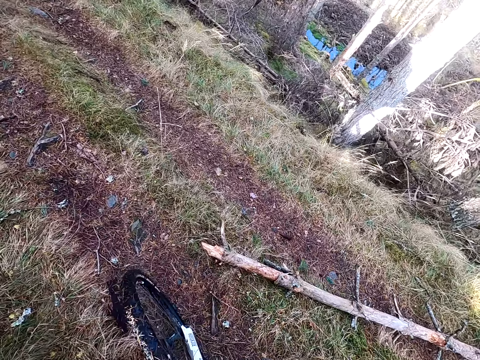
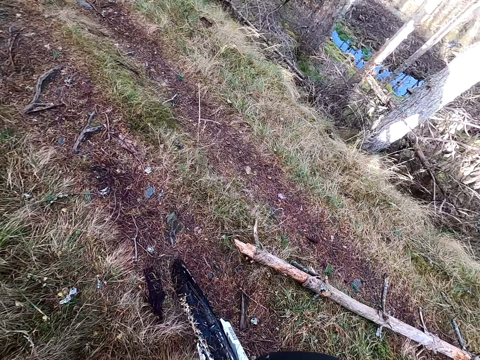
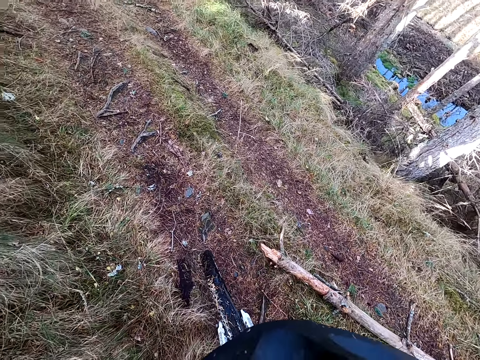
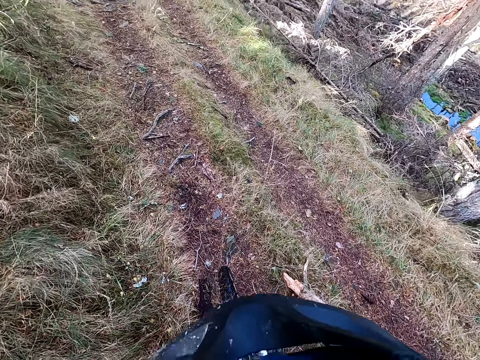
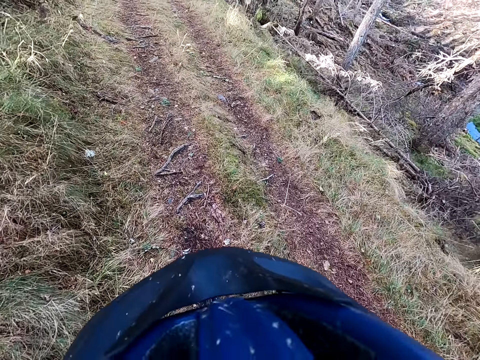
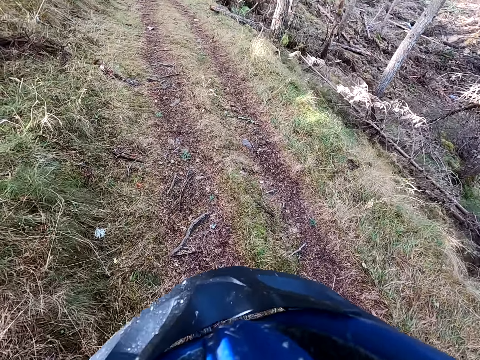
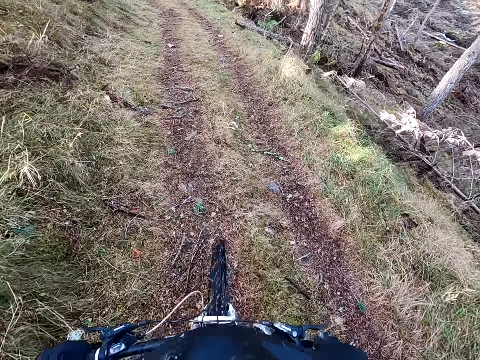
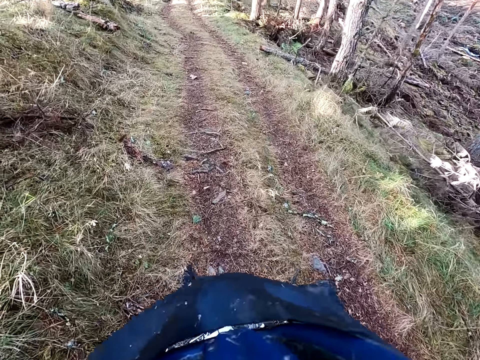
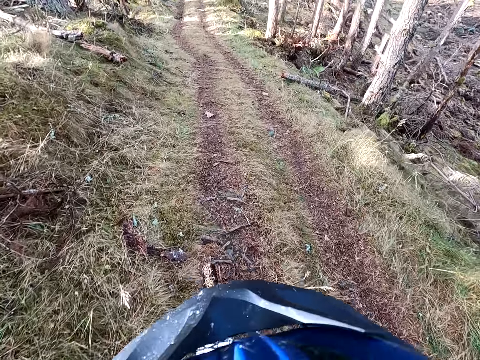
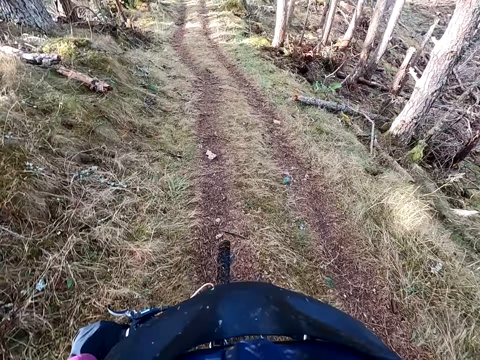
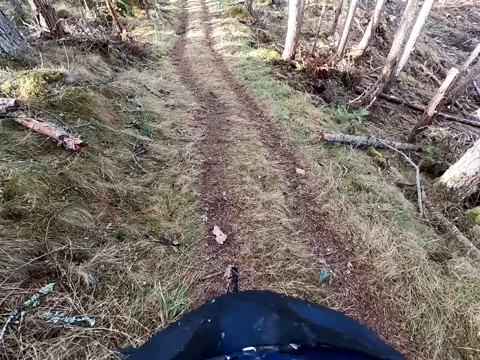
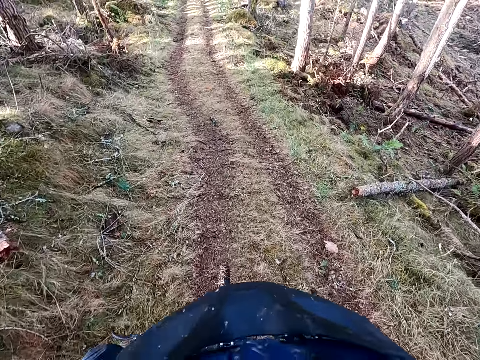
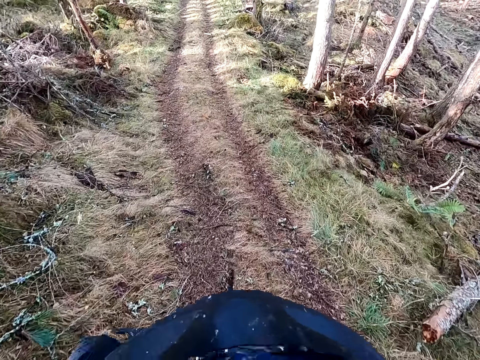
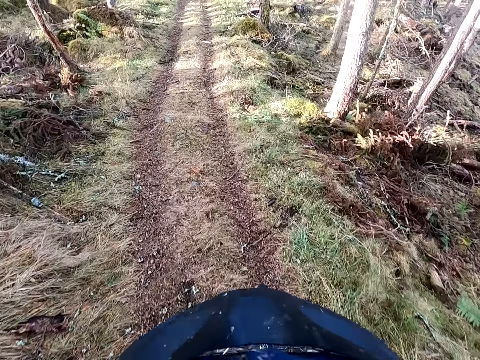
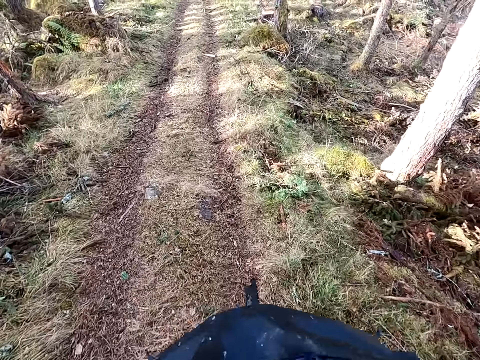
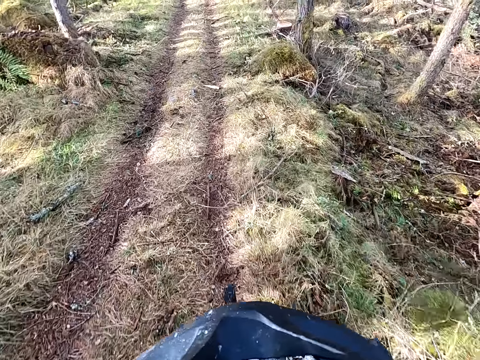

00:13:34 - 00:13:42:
The camera wearer rides the bicycle in the forest on the road.

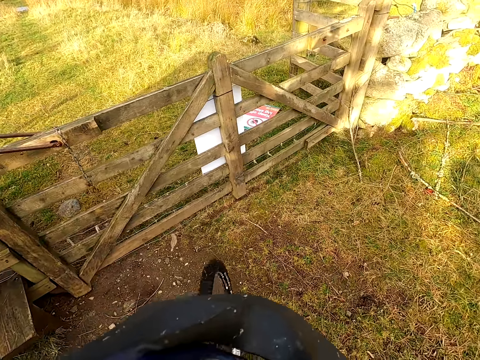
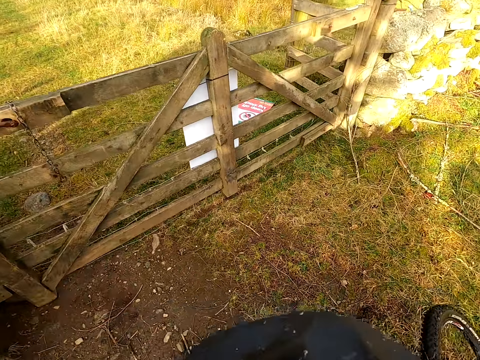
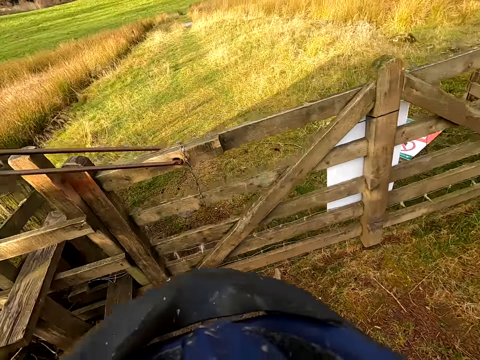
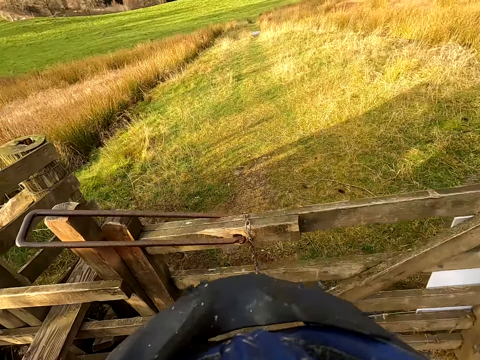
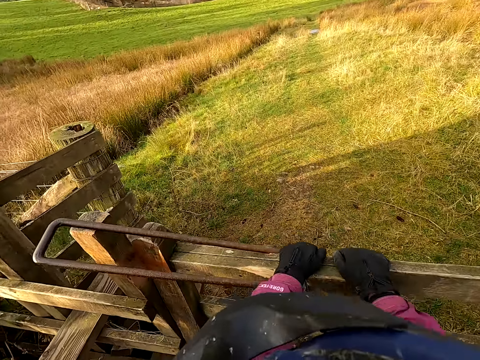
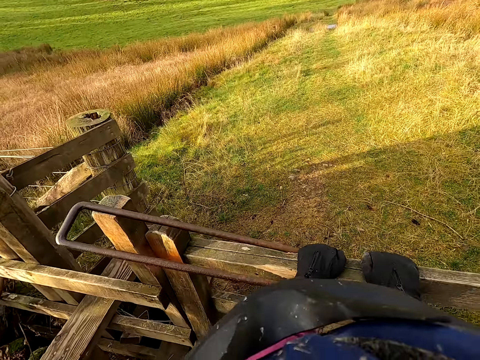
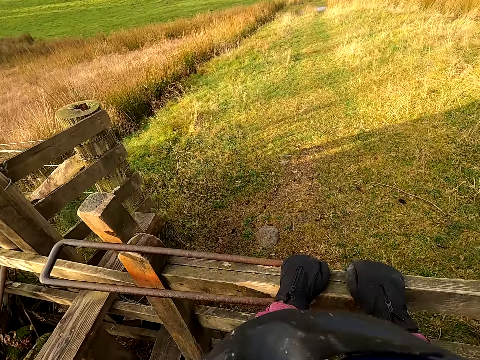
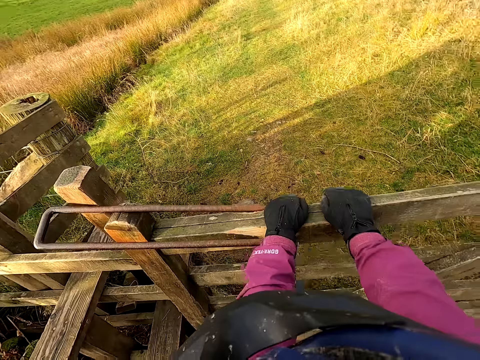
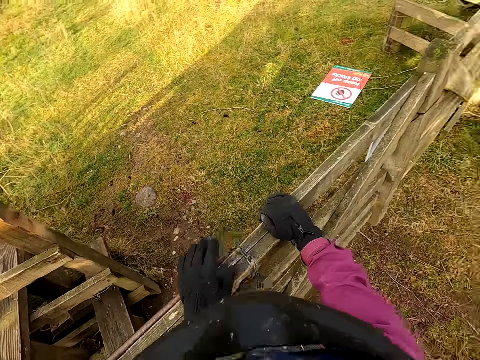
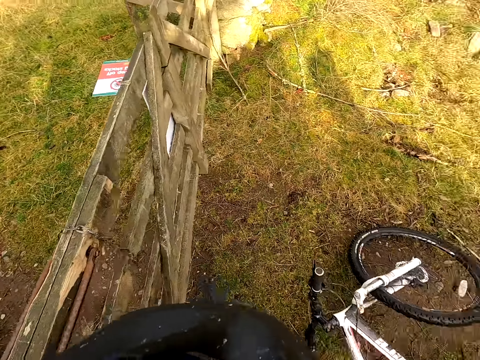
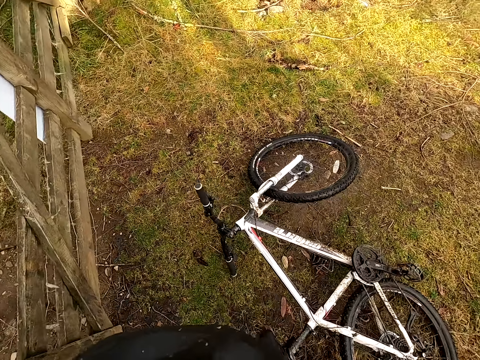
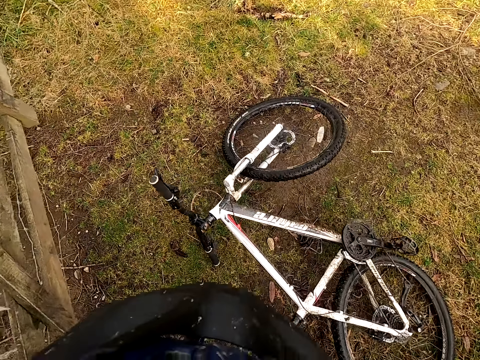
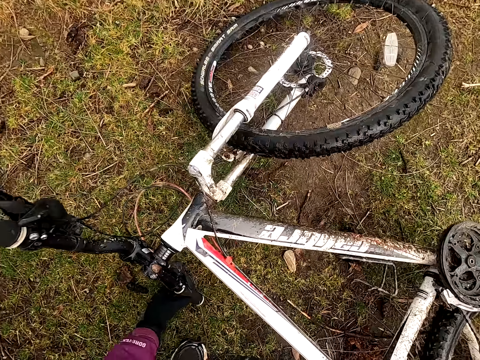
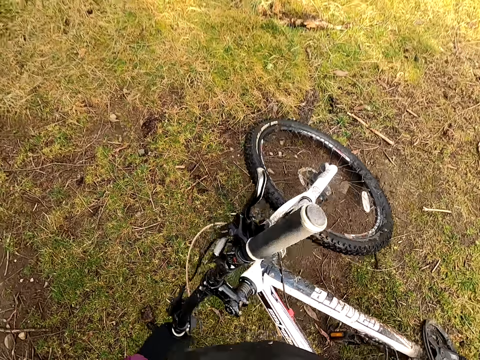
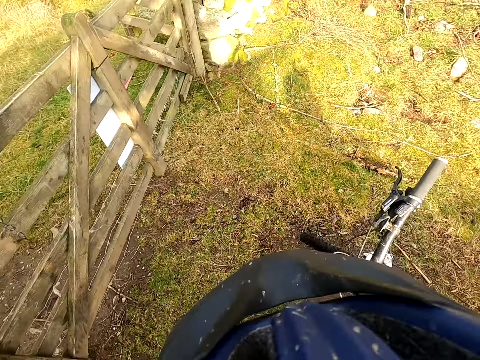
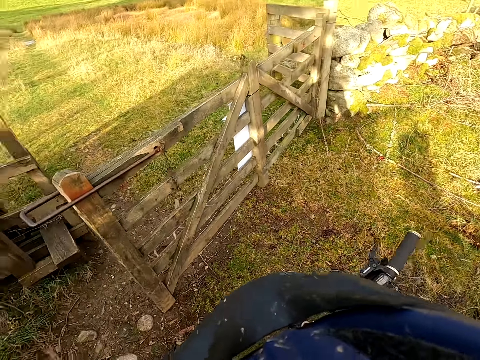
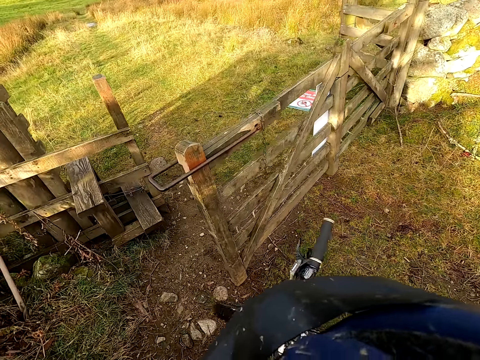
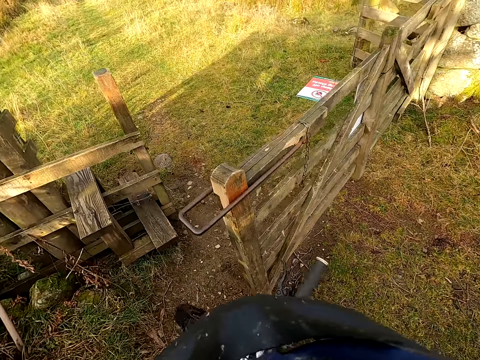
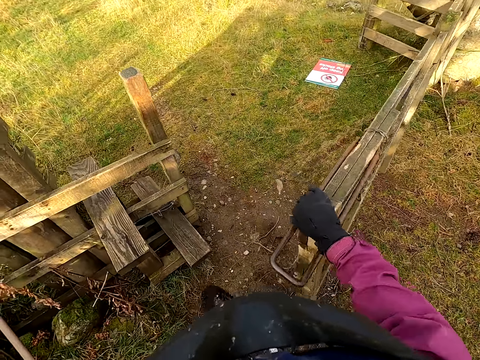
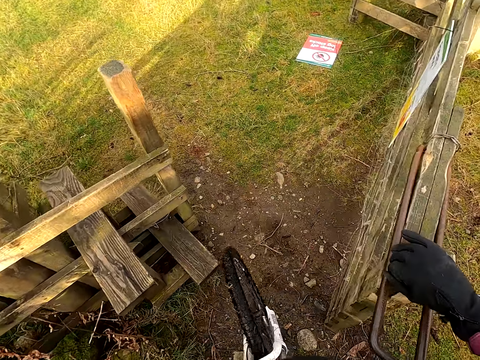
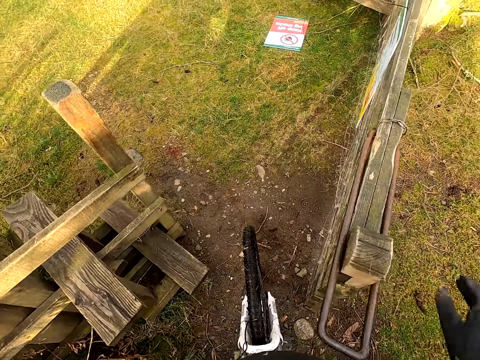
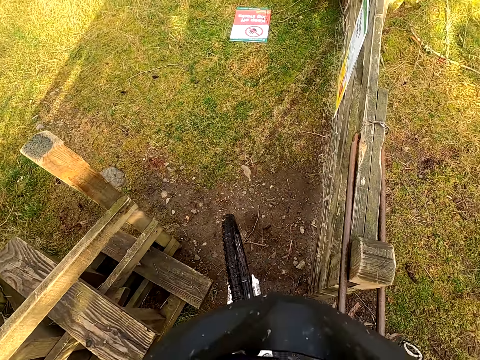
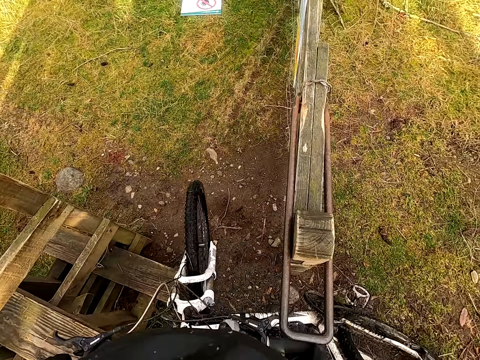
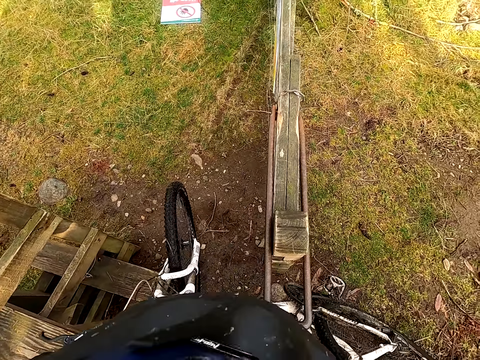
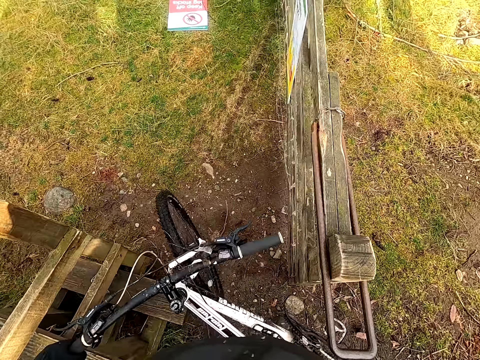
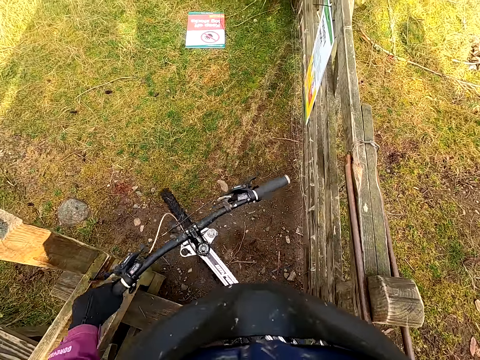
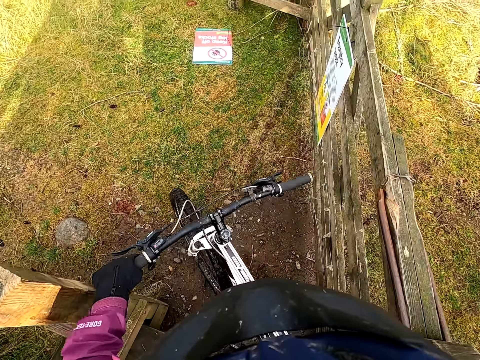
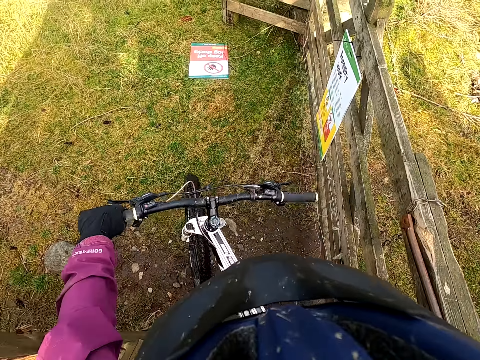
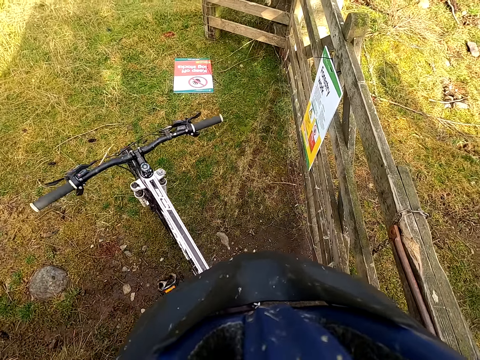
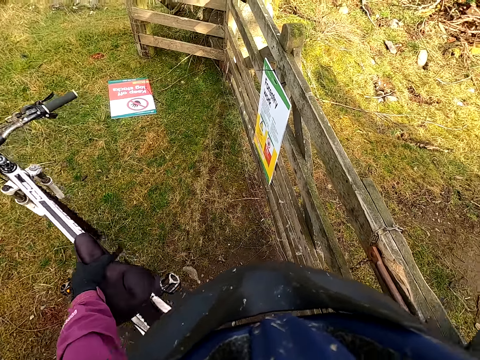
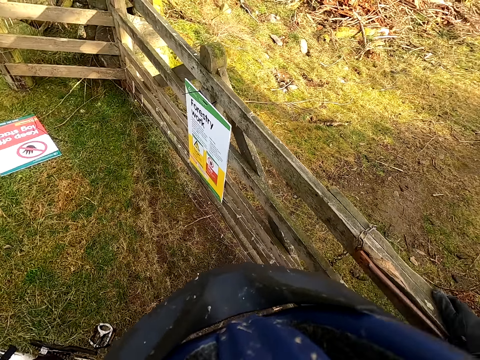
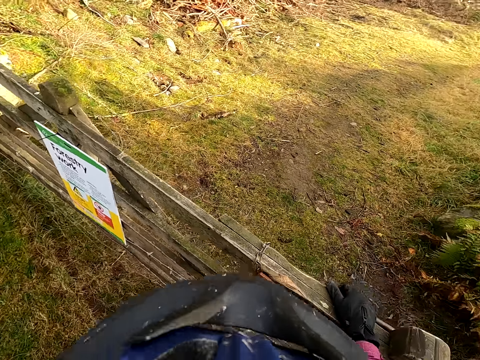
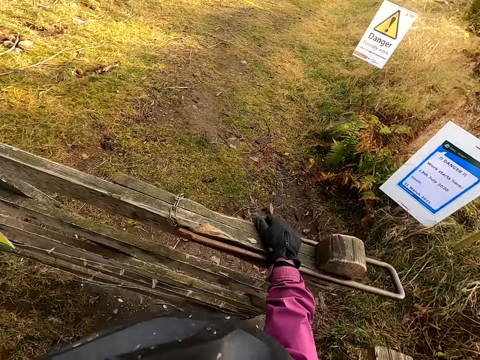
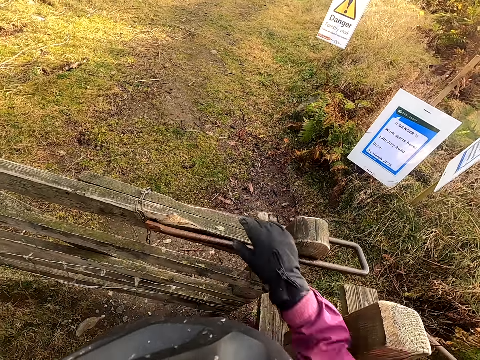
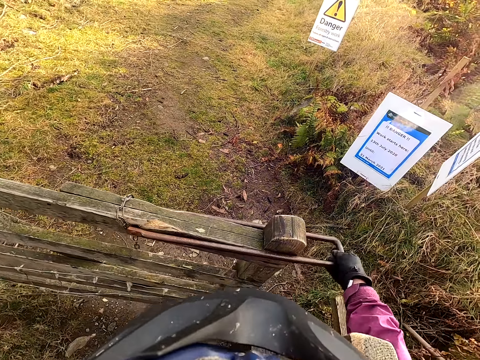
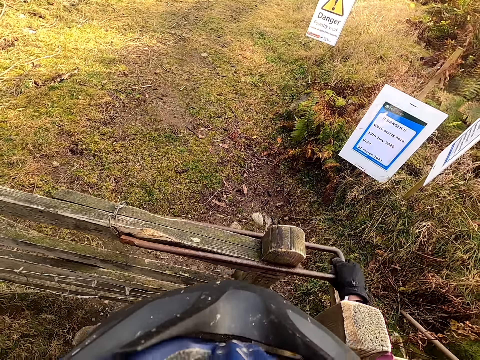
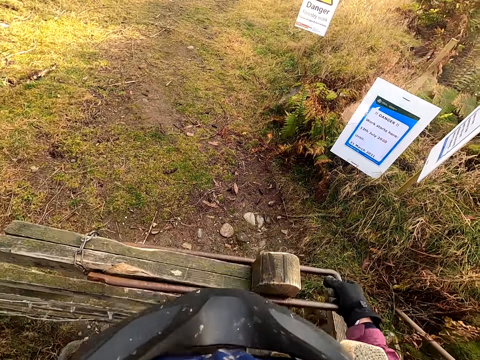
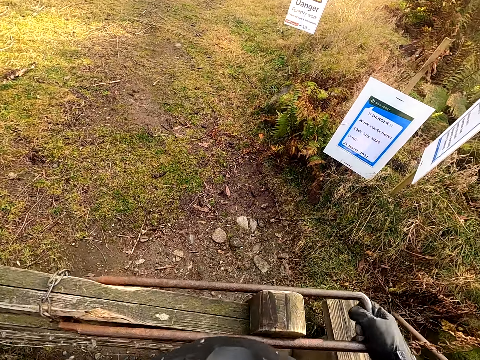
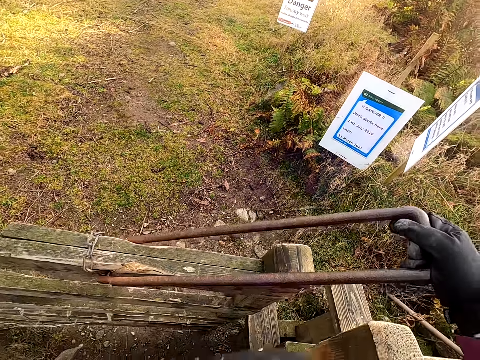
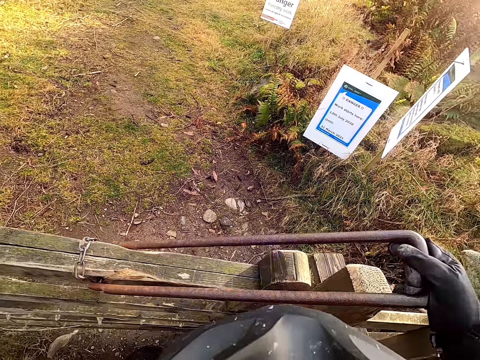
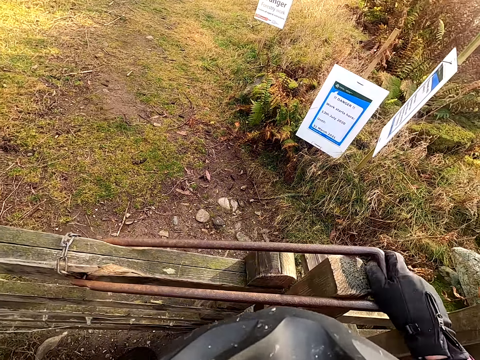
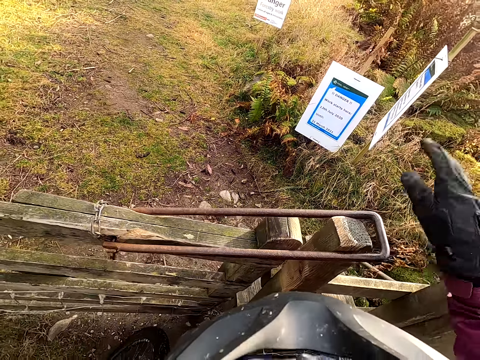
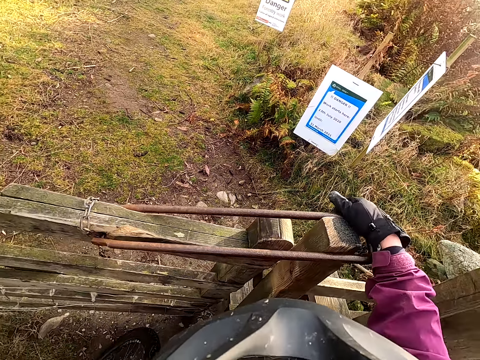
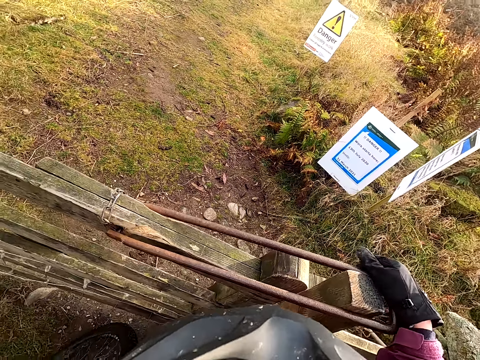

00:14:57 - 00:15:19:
The camera wearer opens the door with both hands. He picks up the bicycle on the ground with his left hand. He moves the bicycle towards the door. He opens the door with his right hand. He rides the bicycle through the door. He closes the door with his right hand.
